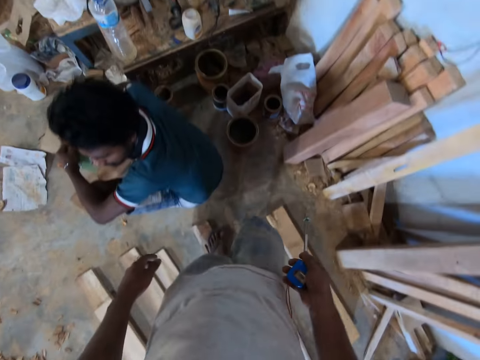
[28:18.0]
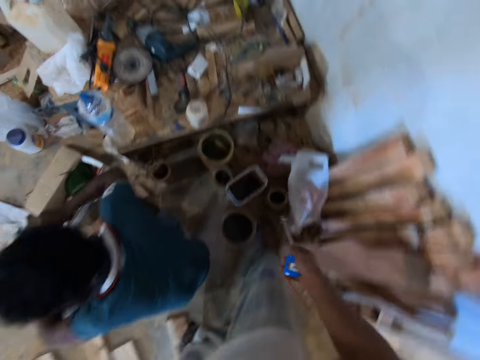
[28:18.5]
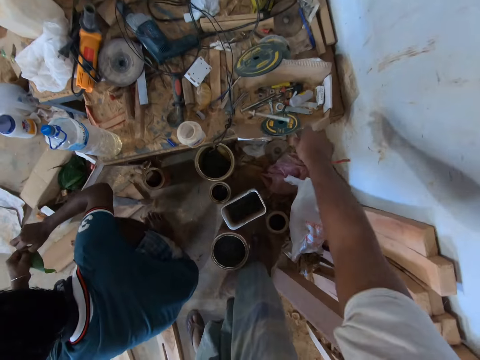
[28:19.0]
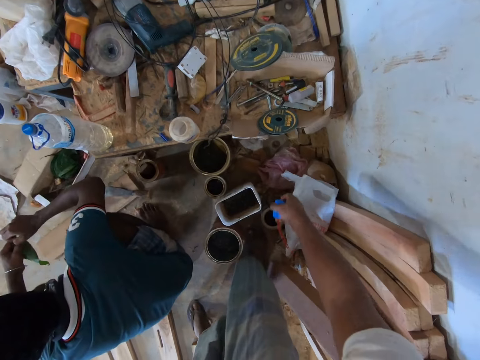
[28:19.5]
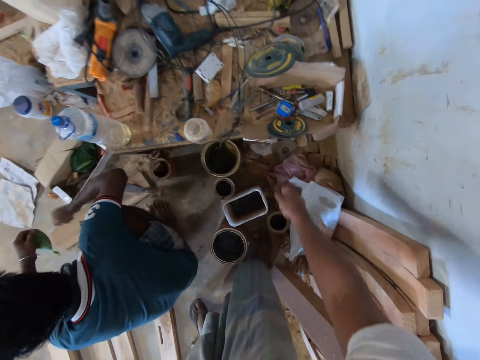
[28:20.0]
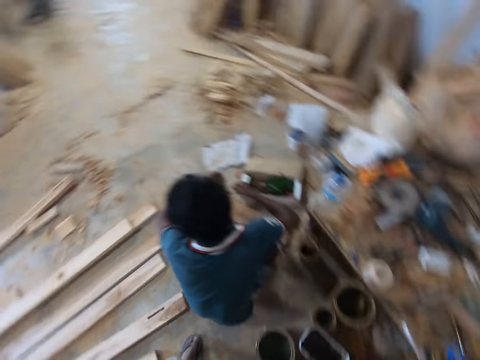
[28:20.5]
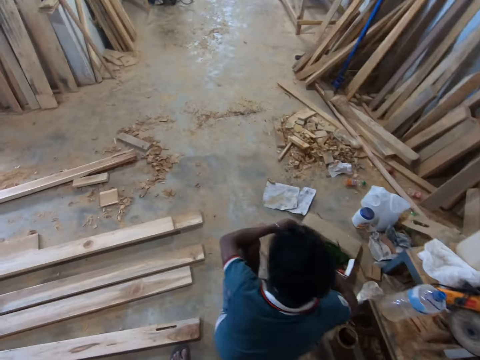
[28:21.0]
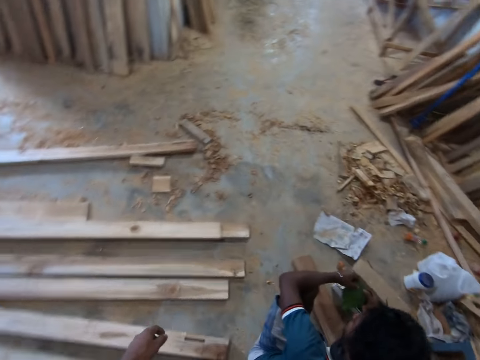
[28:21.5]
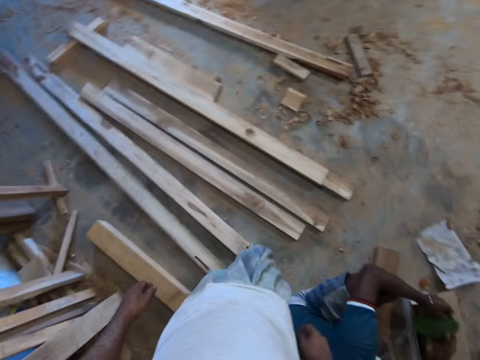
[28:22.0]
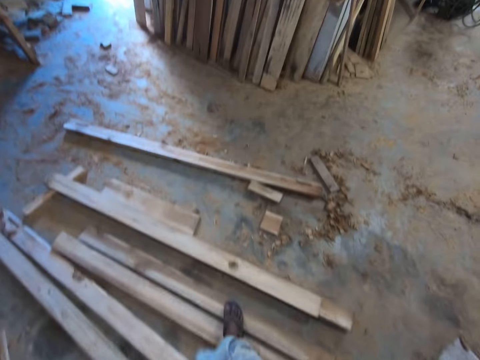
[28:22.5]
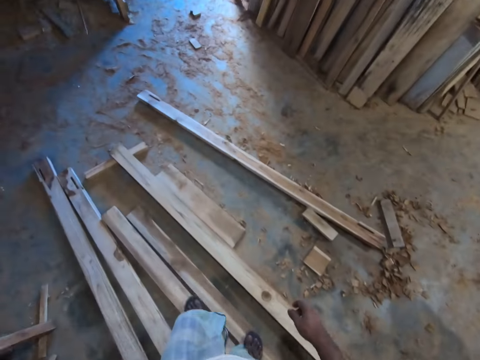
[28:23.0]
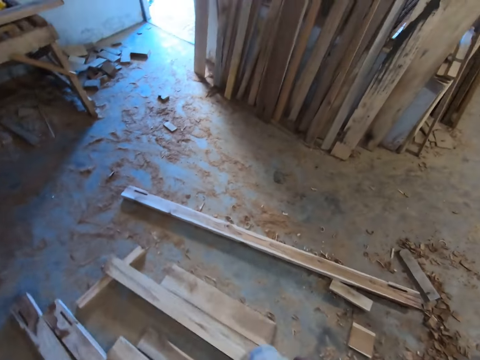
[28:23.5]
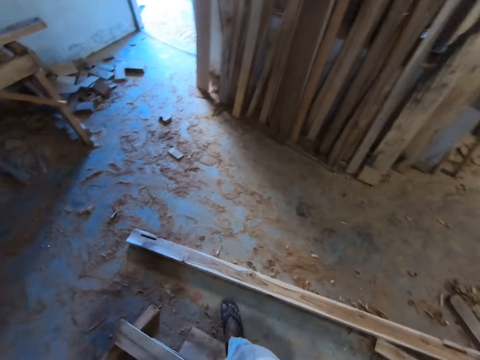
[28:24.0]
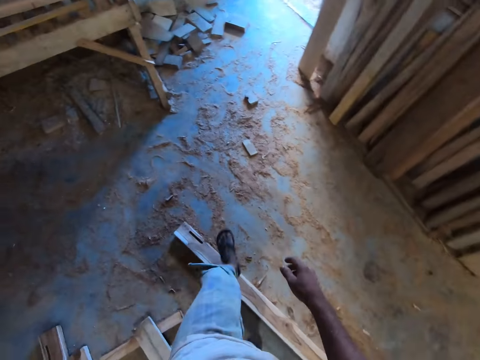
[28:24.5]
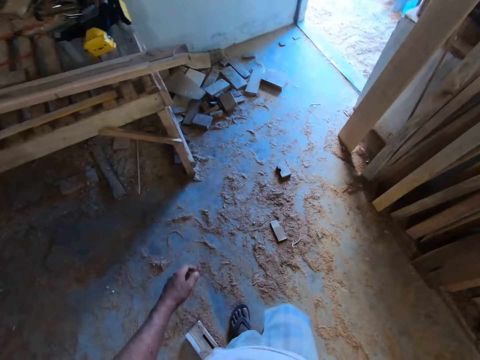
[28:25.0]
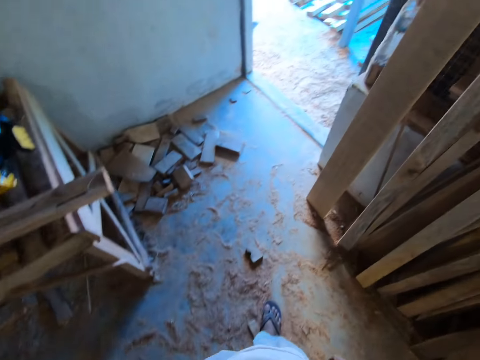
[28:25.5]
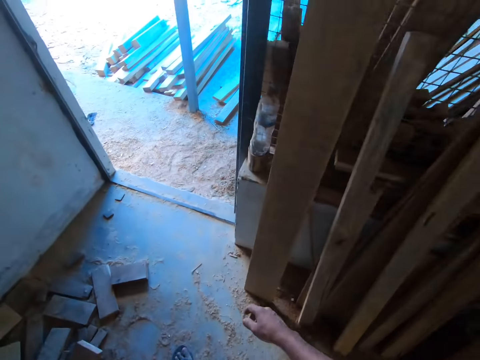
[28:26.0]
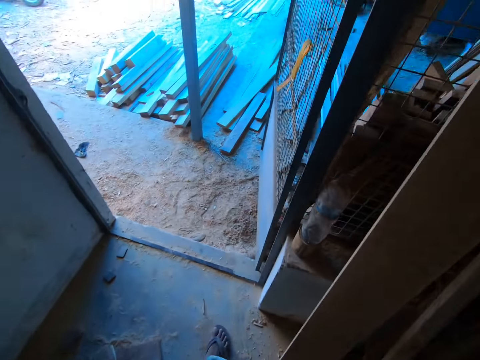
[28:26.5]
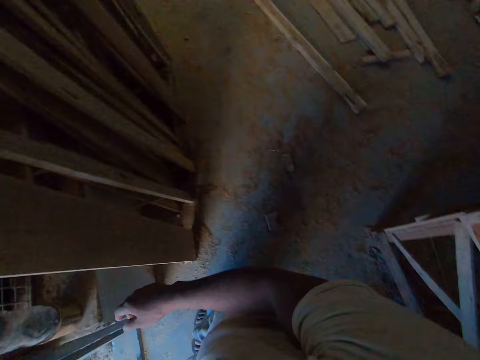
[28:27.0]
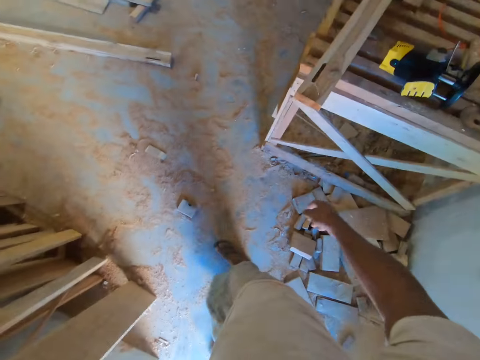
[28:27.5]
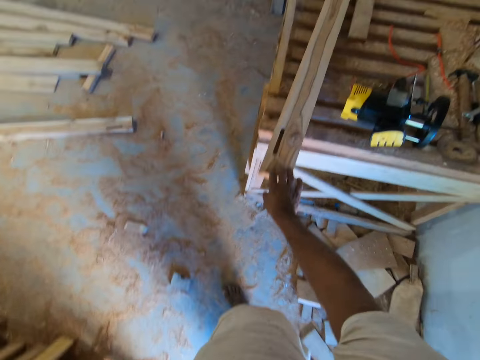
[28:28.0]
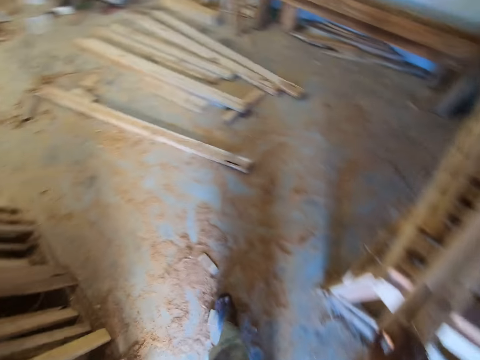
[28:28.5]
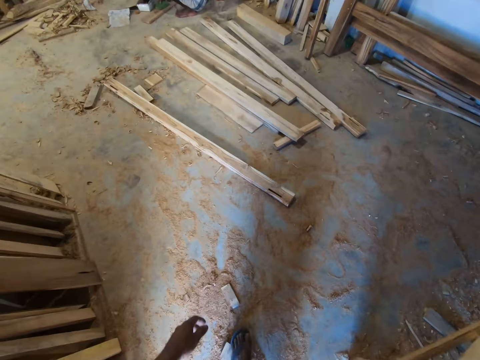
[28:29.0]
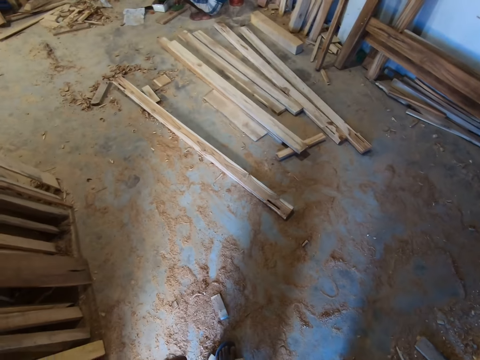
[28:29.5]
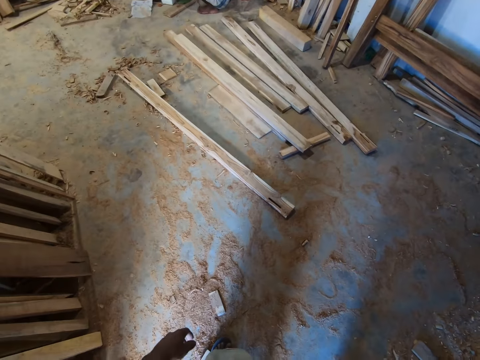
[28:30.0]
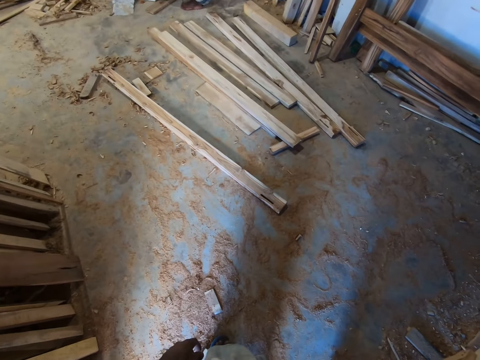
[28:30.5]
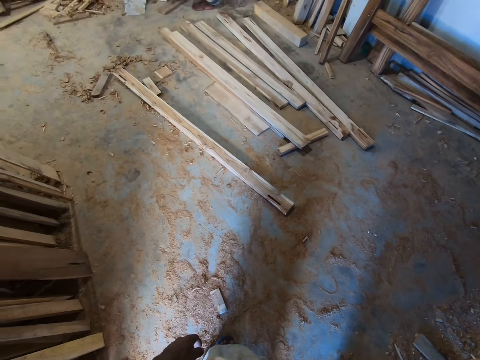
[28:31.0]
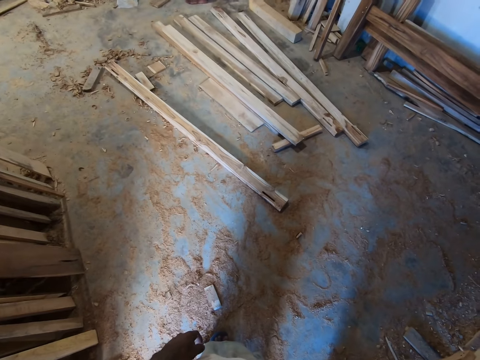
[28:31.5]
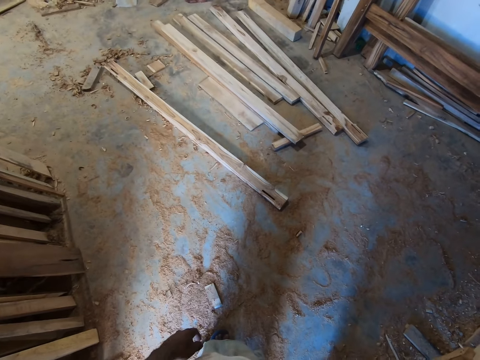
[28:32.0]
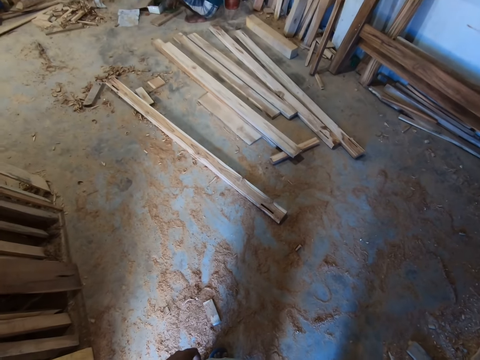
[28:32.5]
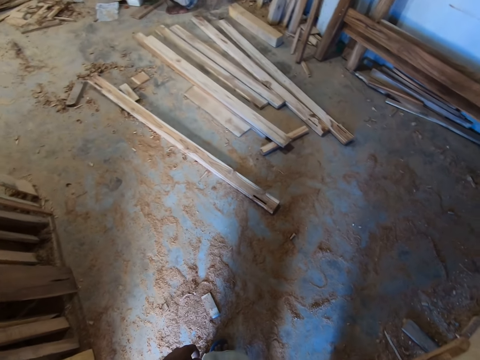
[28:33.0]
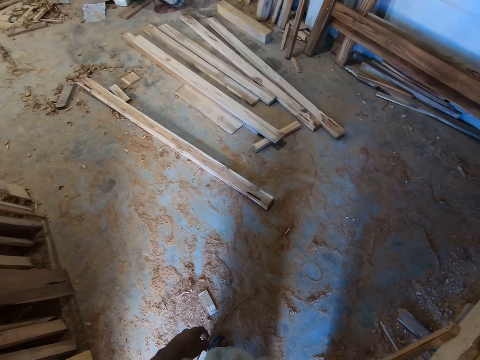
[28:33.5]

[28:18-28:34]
The camera wearer drops the construction nail on the table with his right hand. He drops the measuring tape on the table with his right hand. He walks around. He places his right hand on the plank. He holds the wood. He walks around.

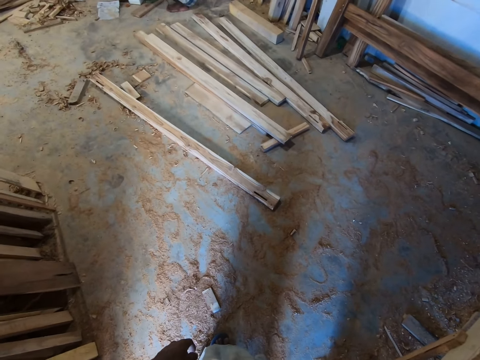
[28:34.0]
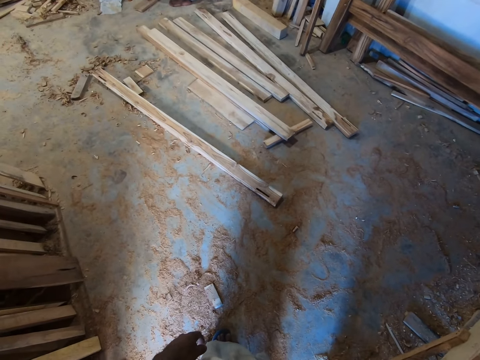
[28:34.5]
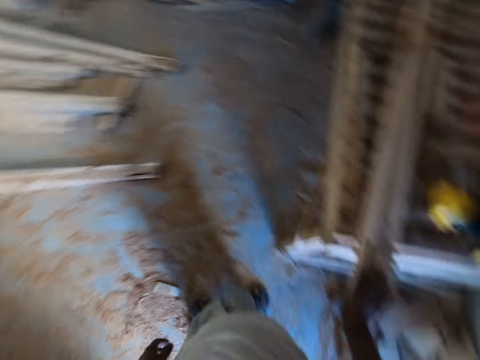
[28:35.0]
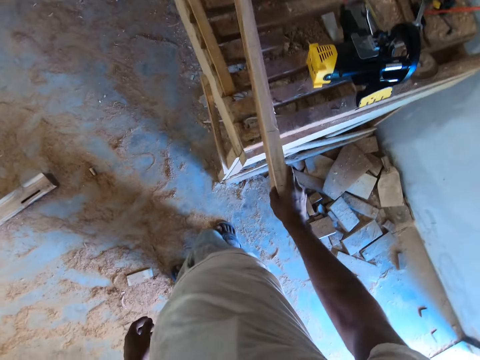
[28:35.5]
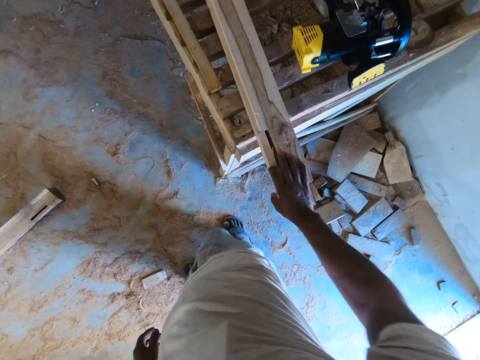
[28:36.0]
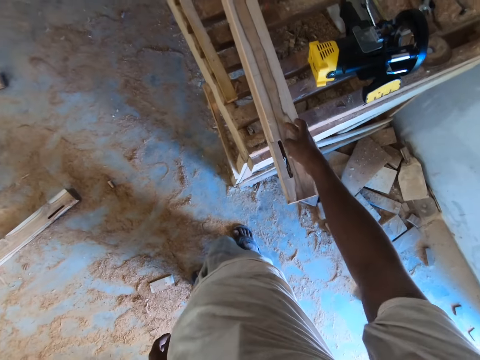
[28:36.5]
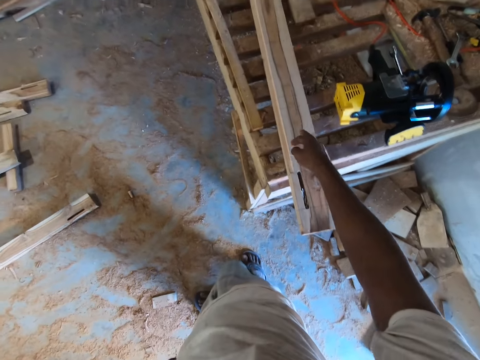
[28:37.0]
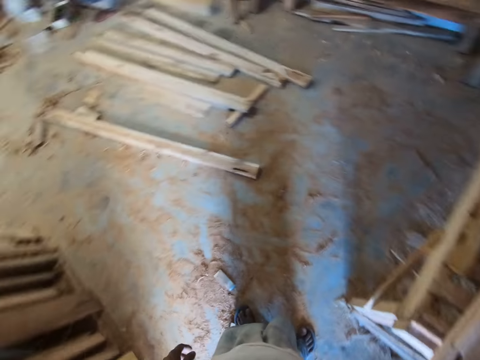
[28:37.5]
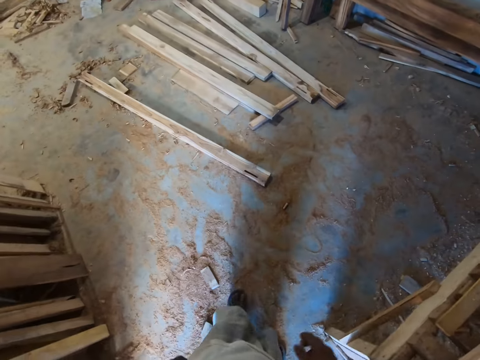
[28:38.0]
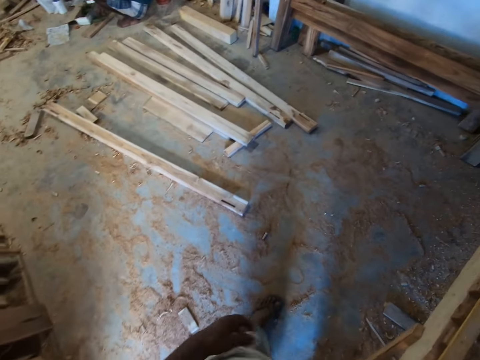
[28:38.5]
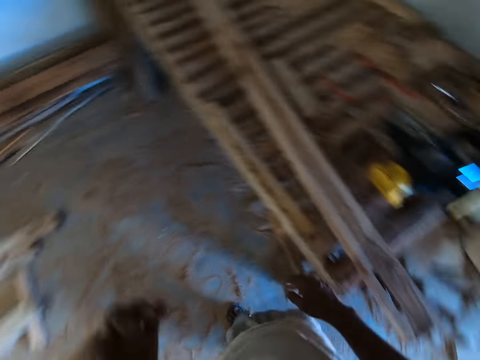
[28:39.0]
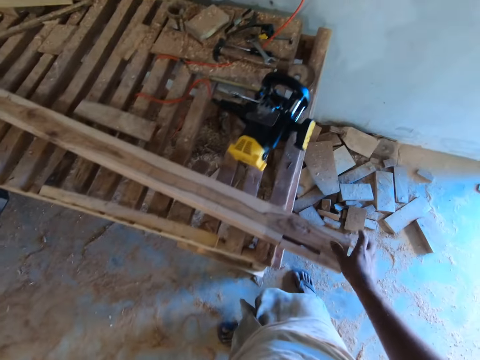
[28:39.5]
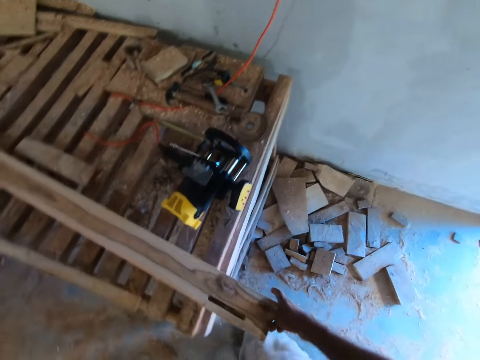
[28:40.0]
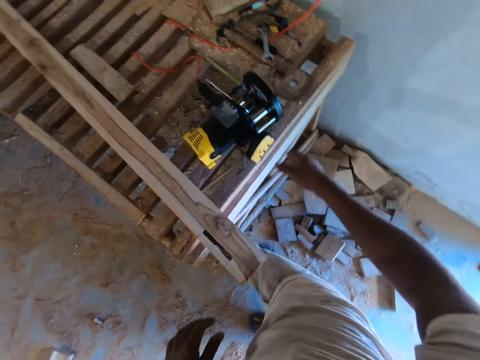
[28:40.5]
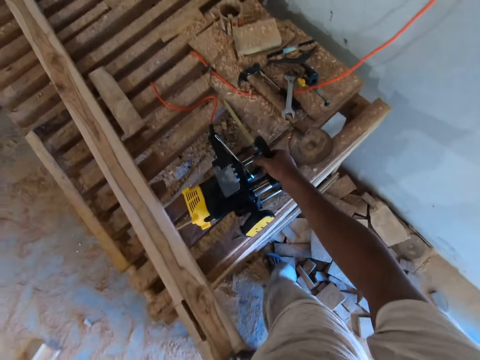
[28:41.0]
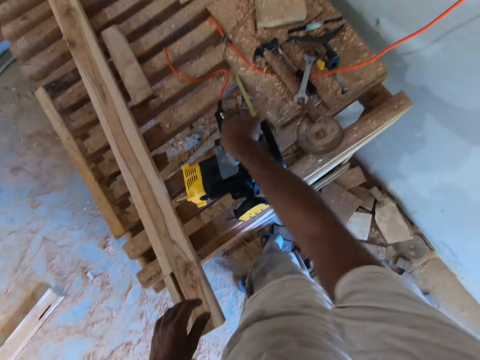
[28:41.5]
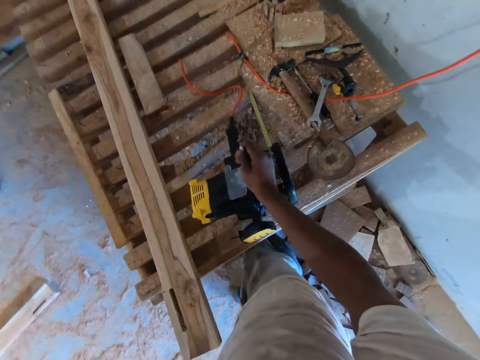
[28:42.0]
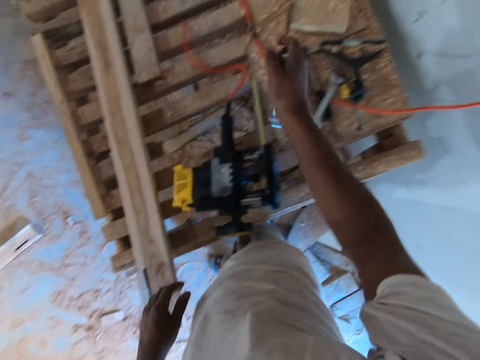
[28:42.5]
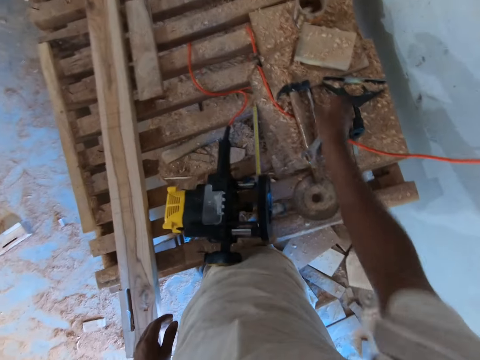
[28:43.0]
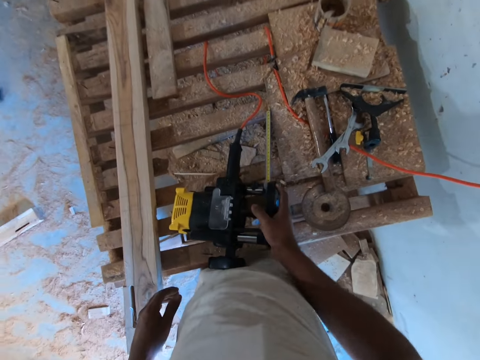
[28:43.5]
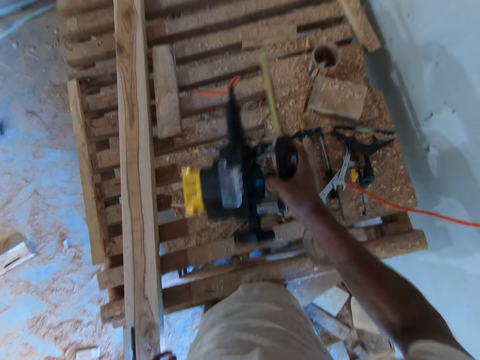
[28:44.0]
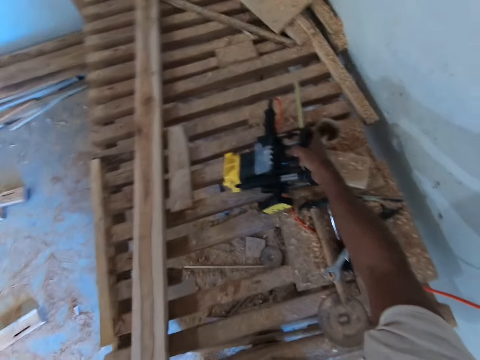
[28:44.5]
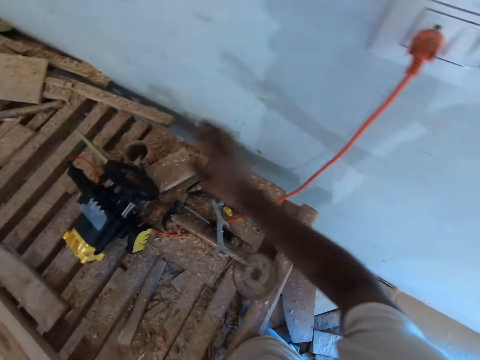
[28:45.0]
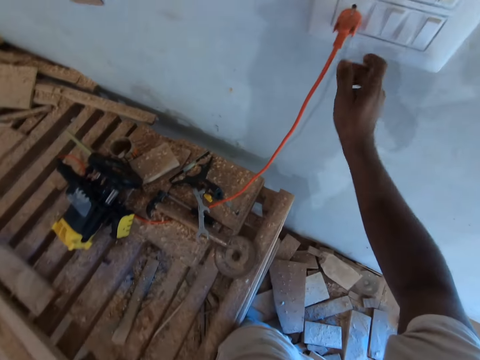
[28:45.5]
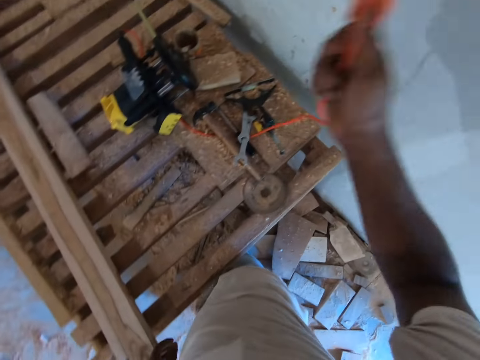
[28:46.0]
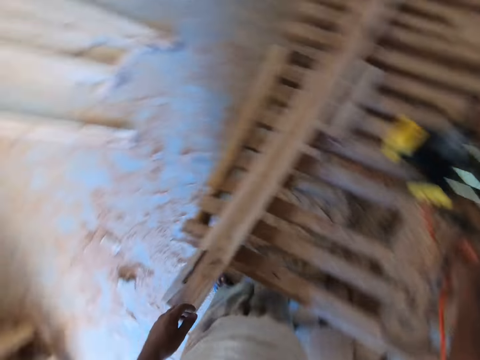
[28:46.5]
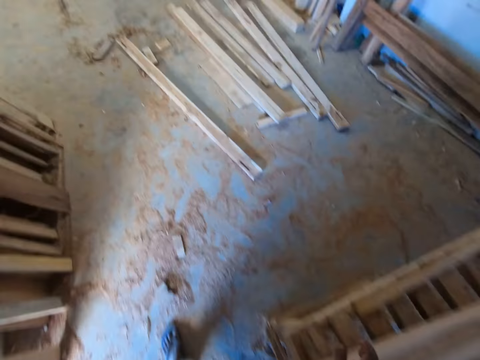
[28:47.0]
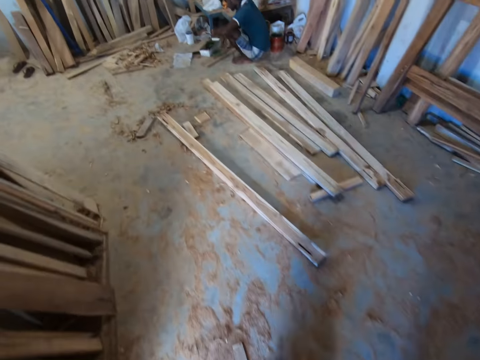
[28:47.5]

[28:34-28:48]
The camera wearer turns the plank with his right hand. He holds a tool. He places his right hand on the plank. He touches a cutting machine on a table with his right hand. He removes a spanner from the cutting machine with his right hand. He drops the spanner on the table with his right hand. He picks up the cutting machine from the table with his right hand. He holds the tool in the hand. He drops the cutting machine on the table with his right hand. He removes a plug from a socket with his right hand. He drops the plug on the table with his right hand.
